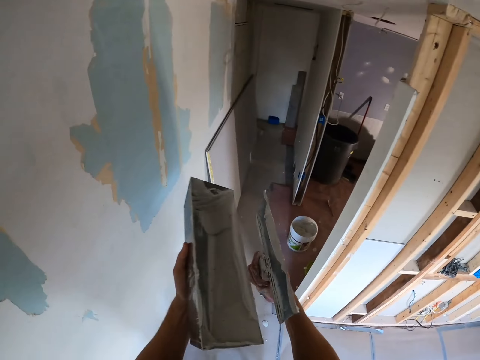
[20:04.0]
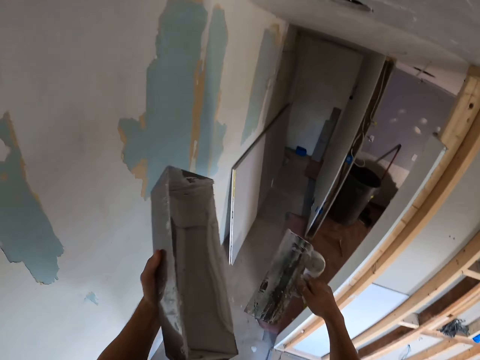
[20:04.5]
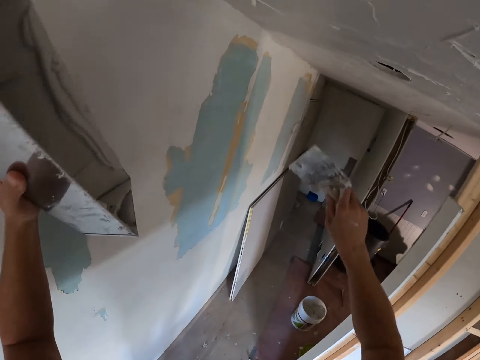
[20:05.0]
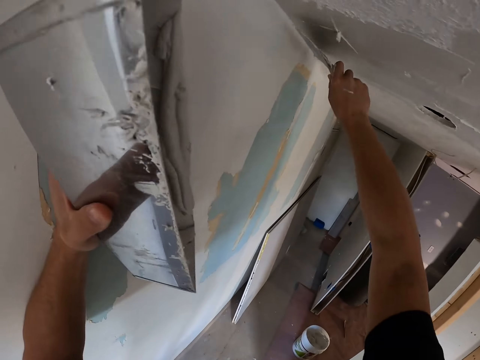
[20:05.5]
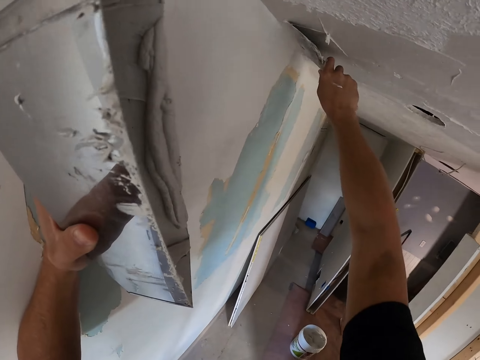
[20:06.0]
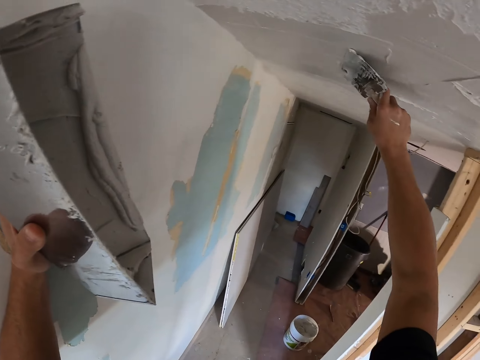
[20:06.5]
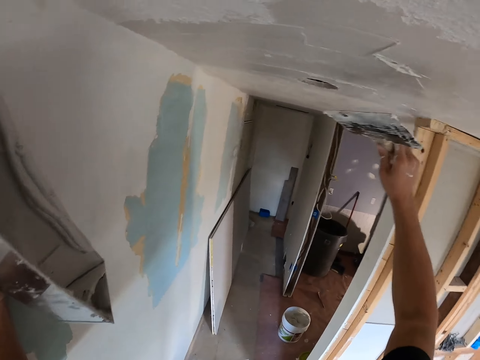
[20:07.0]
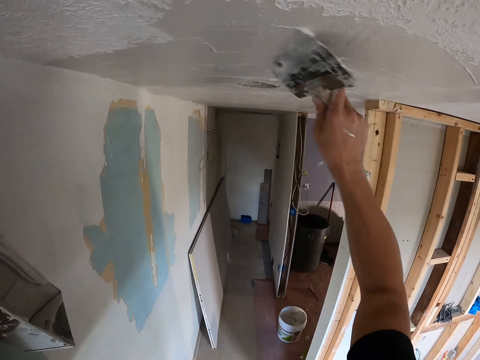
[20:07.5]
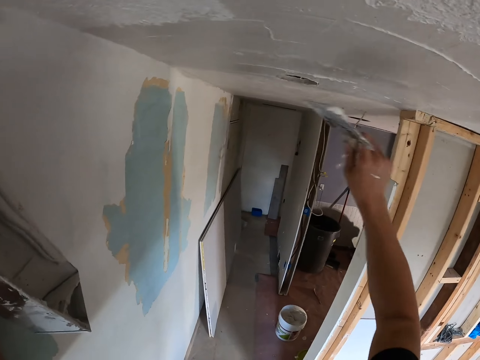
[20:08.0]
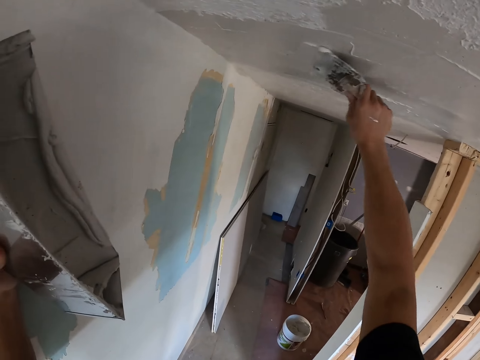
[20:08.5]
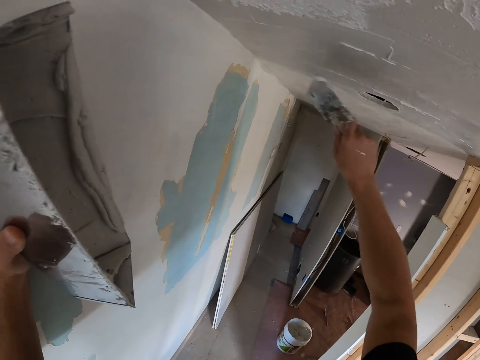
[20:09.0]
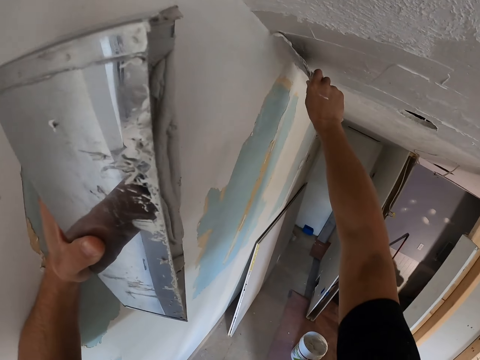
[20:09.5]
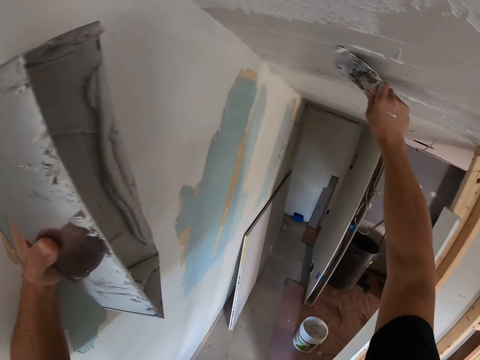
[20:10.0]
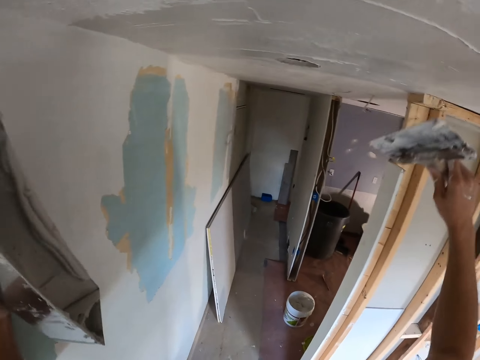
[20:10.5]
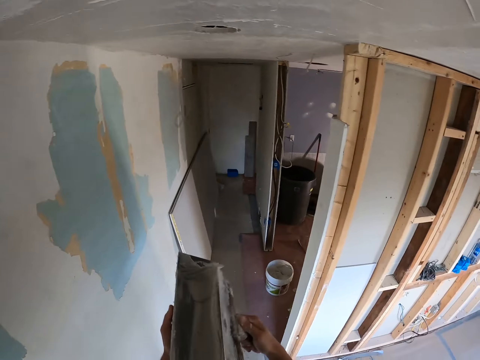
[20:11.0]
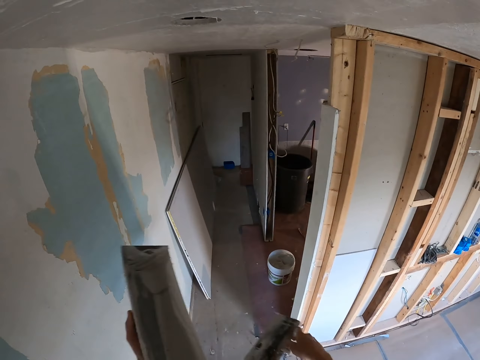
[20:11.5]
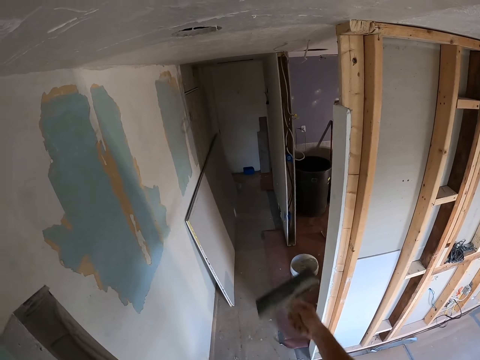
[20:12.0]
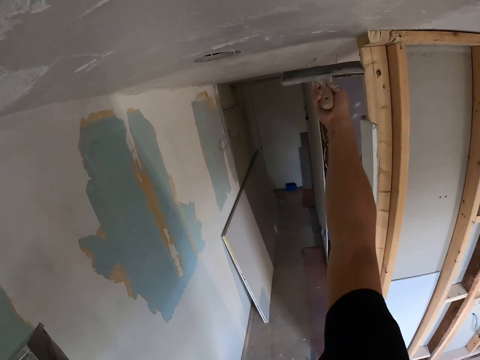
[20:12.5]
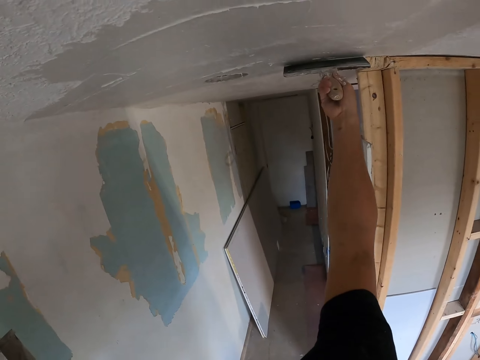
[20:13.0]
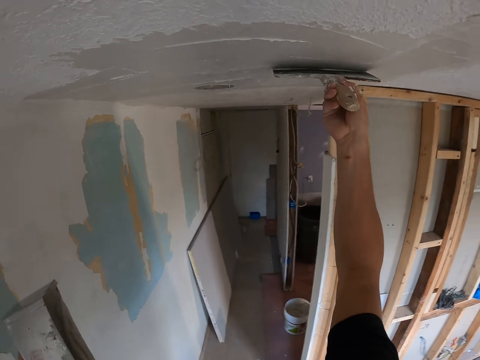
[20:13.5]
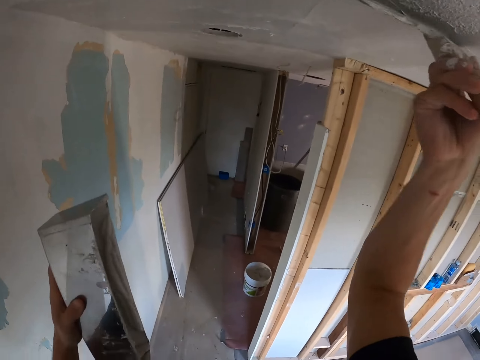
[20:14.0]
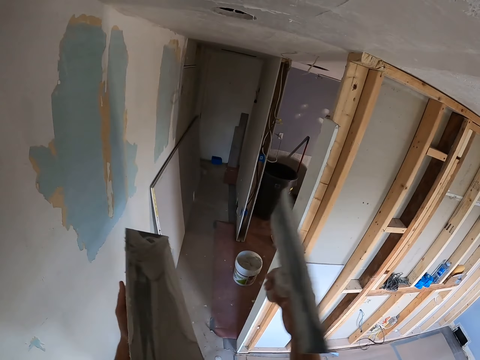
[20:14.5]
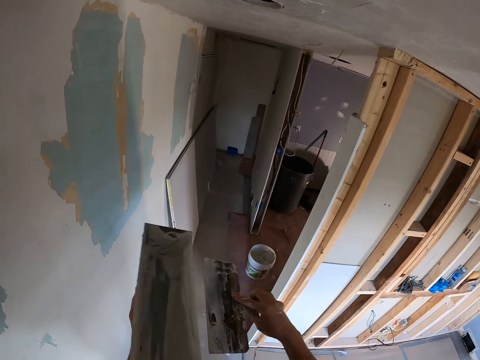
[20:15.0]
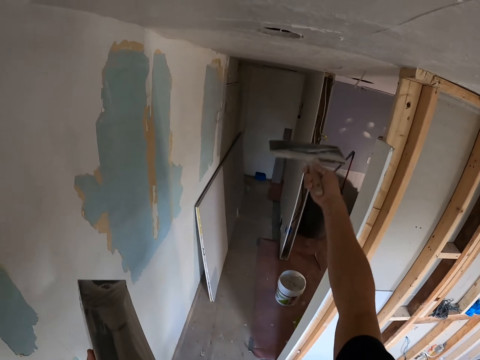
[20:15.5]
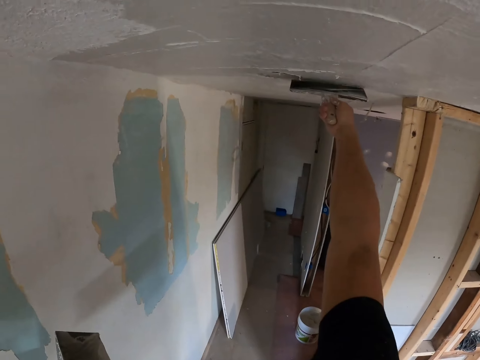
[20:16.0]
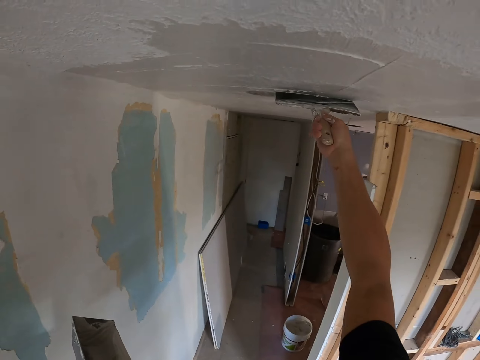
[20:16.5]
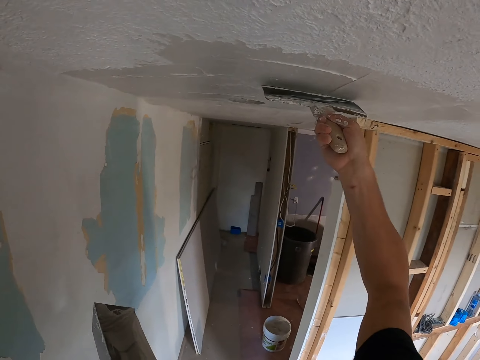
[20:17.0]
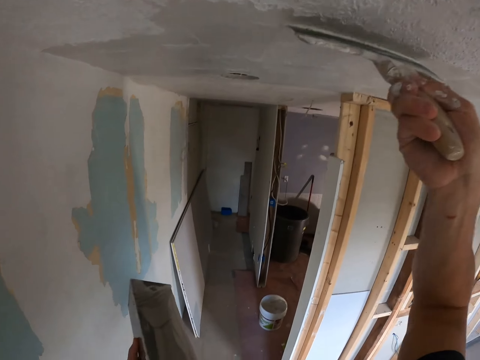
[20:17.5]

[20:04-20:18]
The camera wearer adjusts the paint. They rub the paint scraper on the container. They lift the paint tin. They paint the ceiling. They collect the remaining paint. They paint. They adjust the paint. They rub the paint scraper on the container. They paint the ceiling. They collect the remaining paint. They rub the paint scraper on the container. They adjust the paint. They collect the remaining paint. They paint the ceiling.

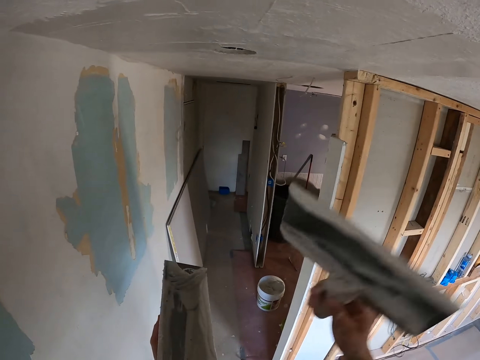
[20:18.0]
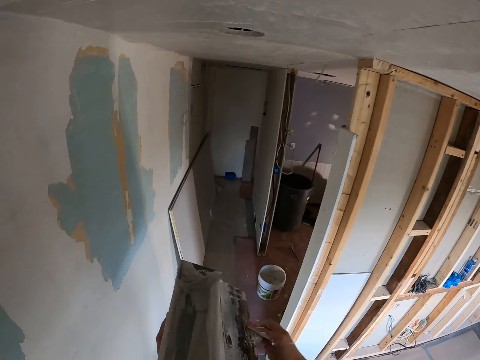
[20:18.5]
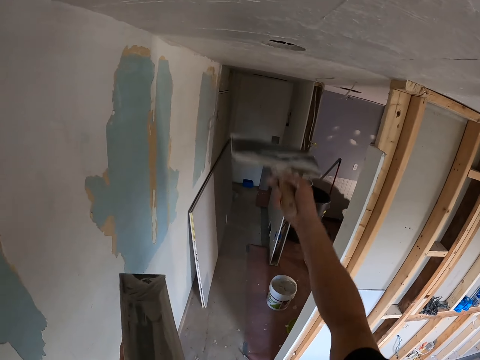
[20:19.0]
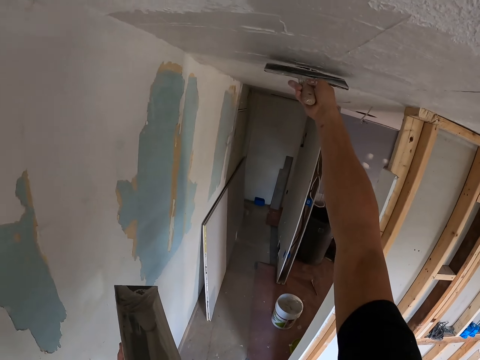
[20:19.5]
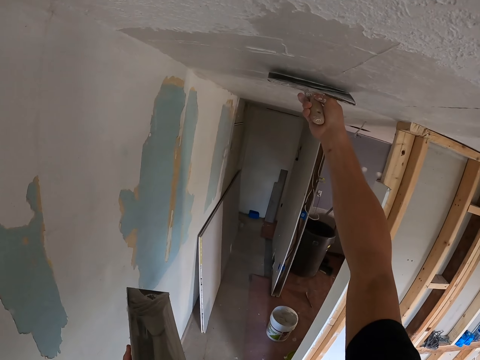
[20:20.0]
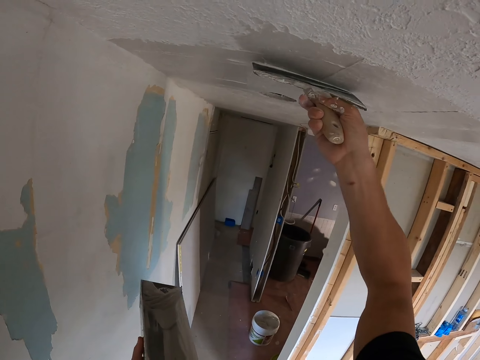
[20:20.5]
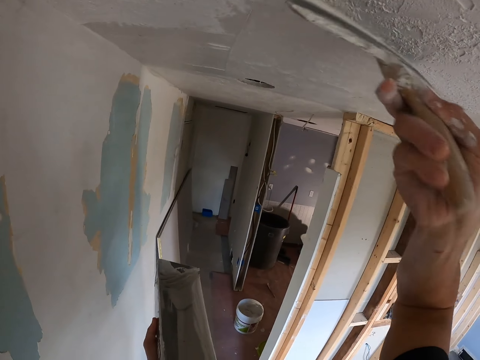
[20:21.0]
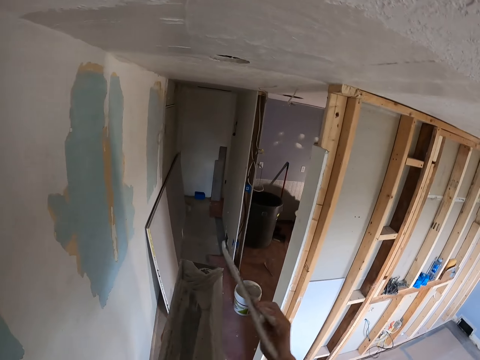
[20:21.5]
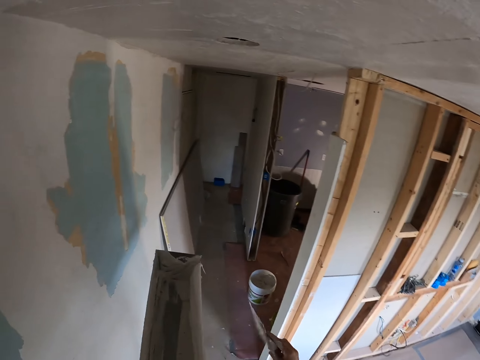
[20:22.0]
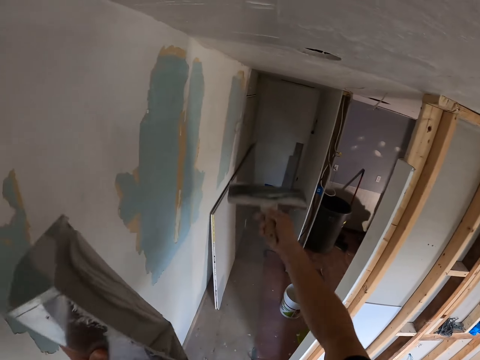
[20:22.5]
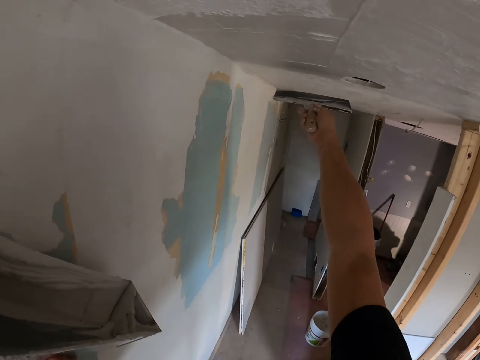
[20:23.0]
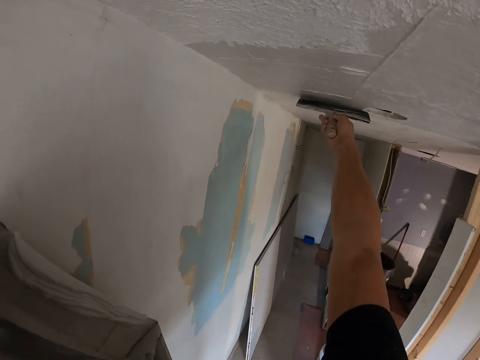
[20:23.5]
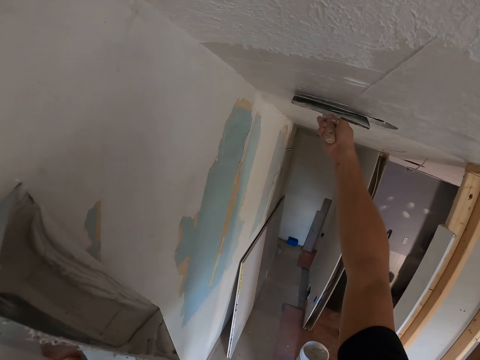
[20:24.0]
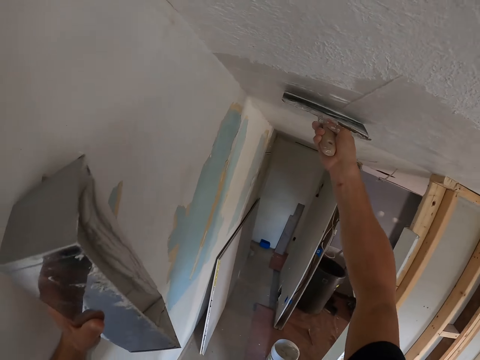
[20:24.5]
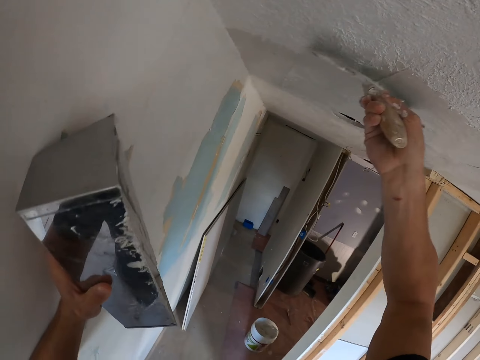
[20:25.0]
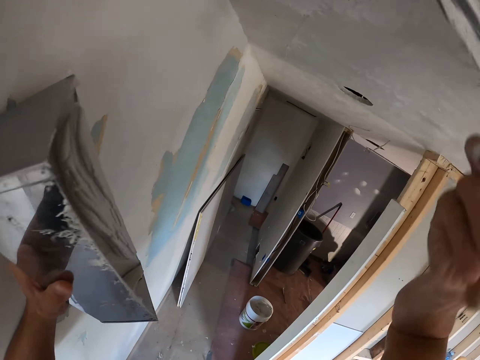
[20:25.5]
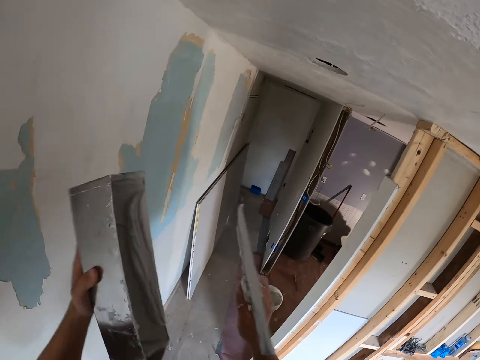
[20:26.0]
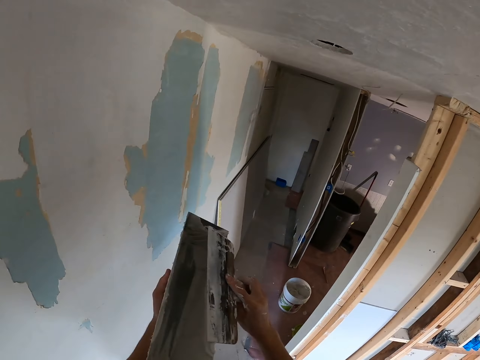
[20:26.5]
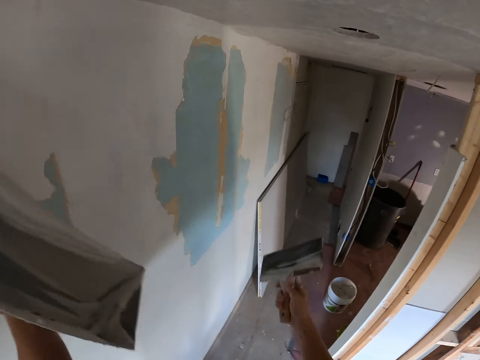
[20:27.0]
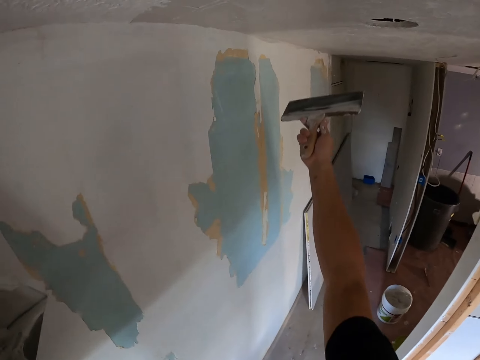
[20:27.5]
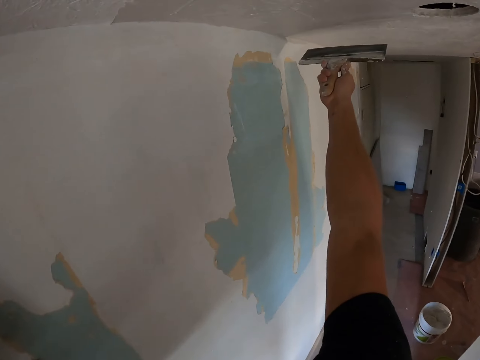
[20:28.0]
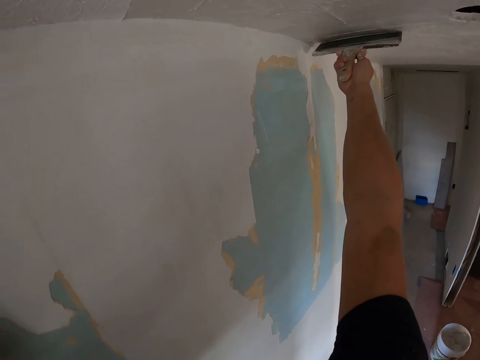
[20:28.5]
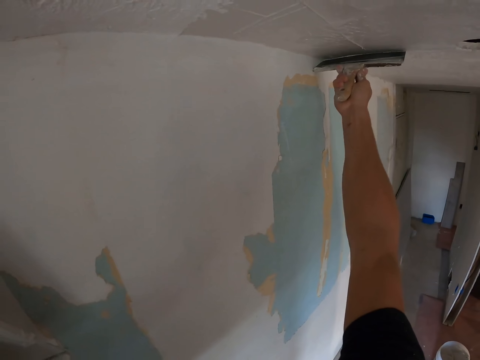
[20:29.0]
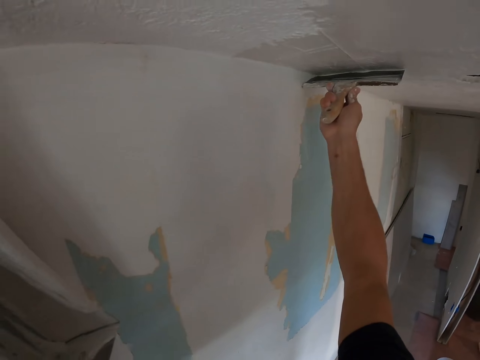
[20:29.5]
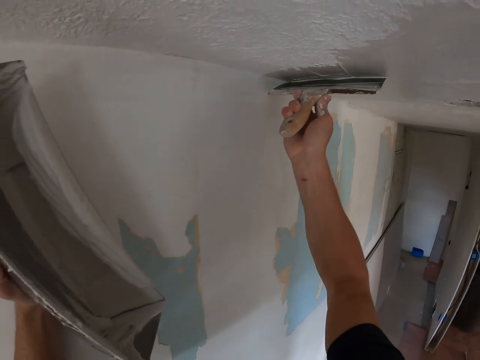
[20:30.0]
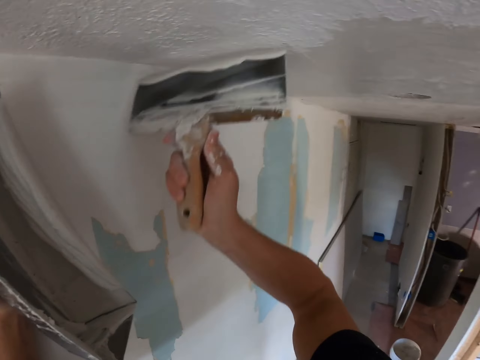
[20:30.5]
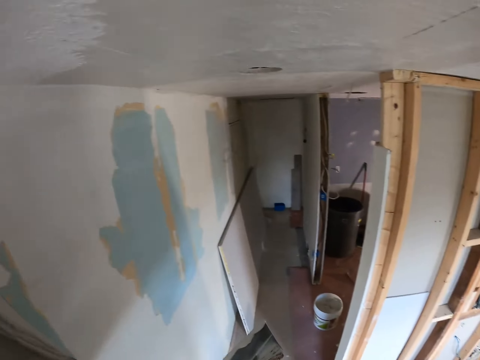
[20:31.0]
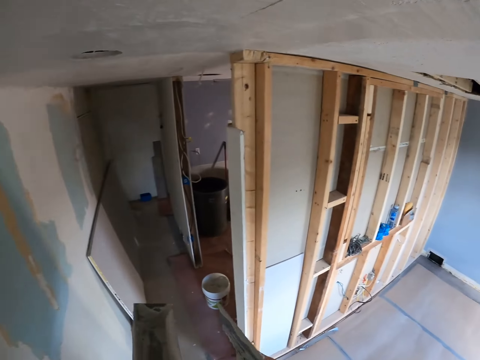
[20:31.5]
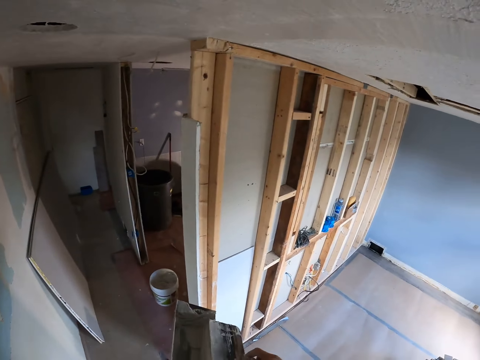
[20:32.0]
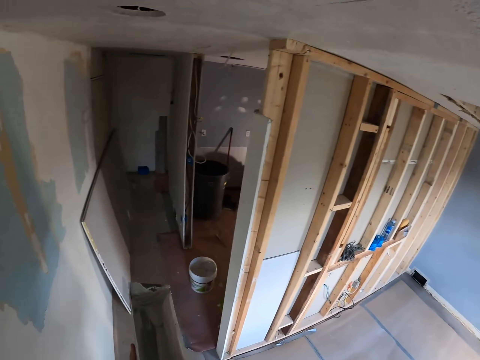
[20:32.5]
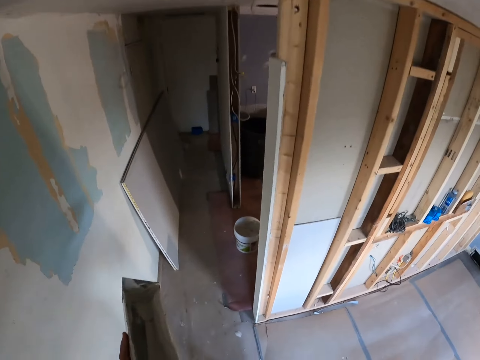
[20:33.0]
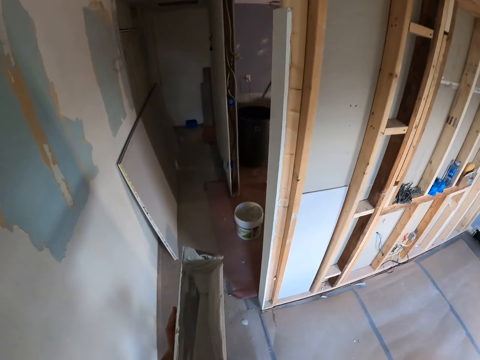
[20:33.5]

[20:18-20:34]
The camera wearer rubs the paint scraper on the container. They adjust the paint. They paint the ceiling. They collect the remaining paint. They rub the paint scraper on the container. They adjust the paint. They paint the ceiling. They collect the remaining paint. They adjust the paint. They rub the paint scraper on the container. They paint the ceiling. They collect the remaining paint. They rub the paint scraper on the container. They adjust the paint.
